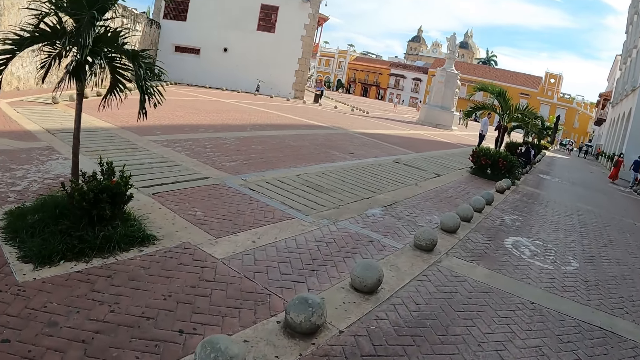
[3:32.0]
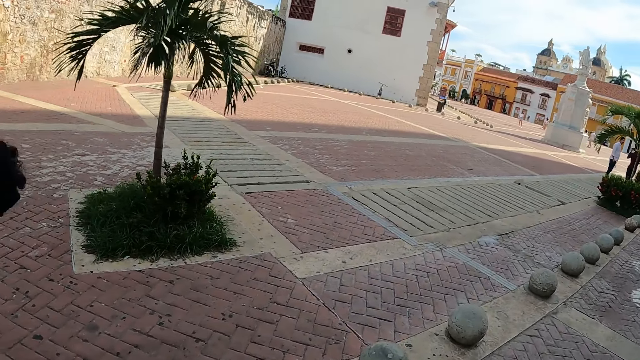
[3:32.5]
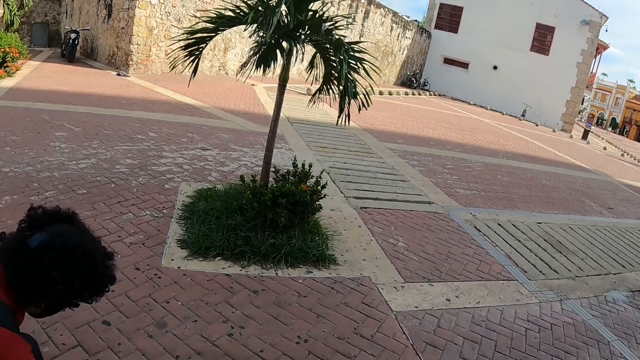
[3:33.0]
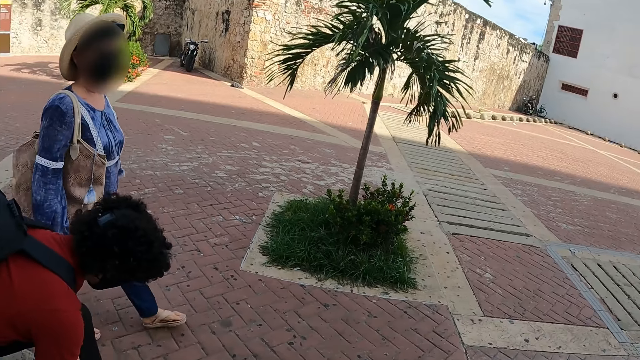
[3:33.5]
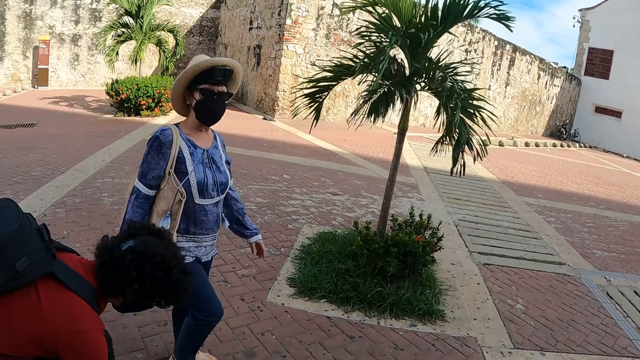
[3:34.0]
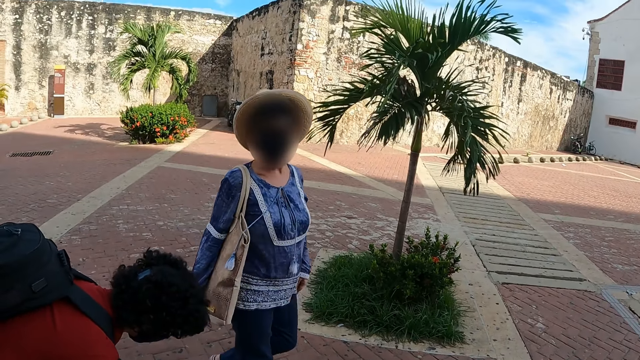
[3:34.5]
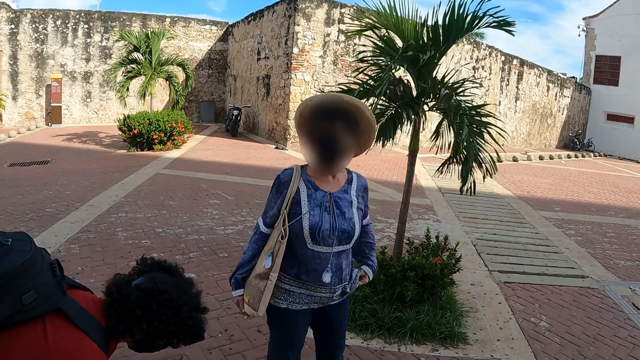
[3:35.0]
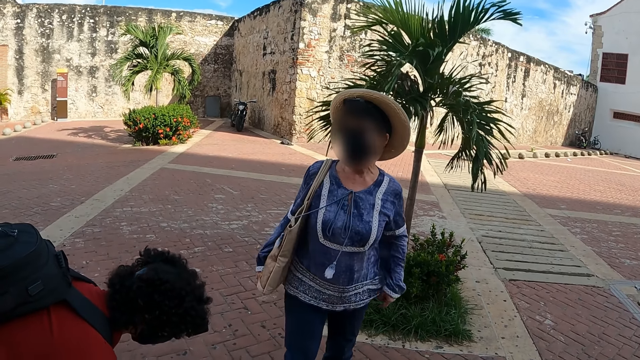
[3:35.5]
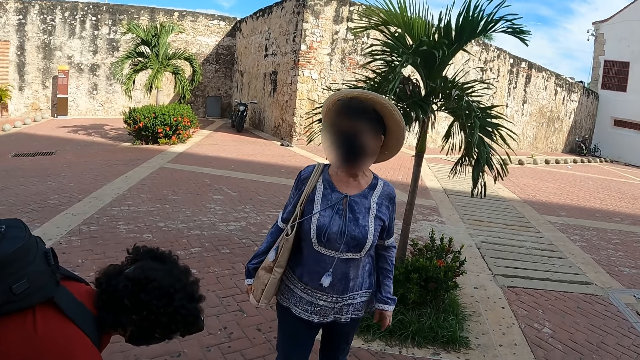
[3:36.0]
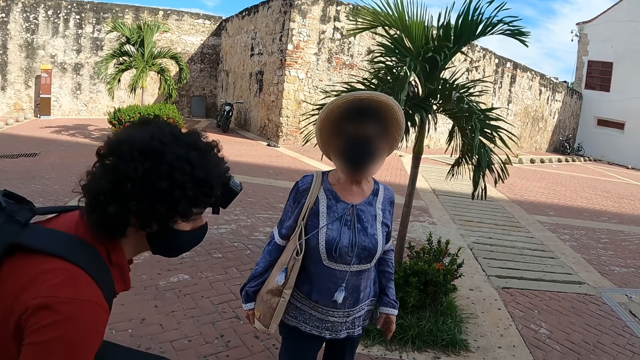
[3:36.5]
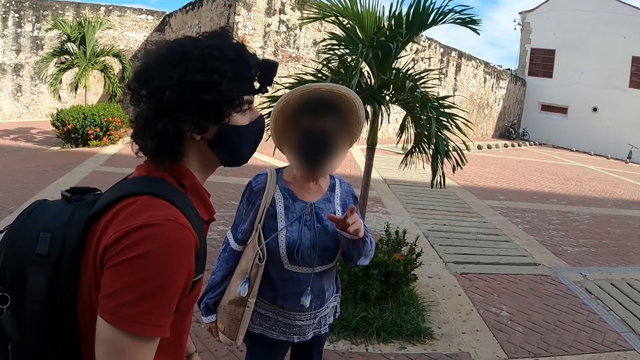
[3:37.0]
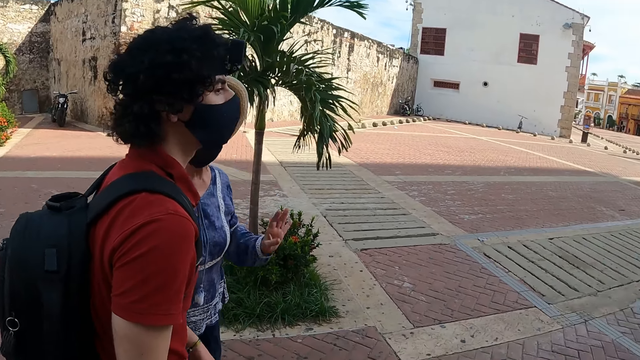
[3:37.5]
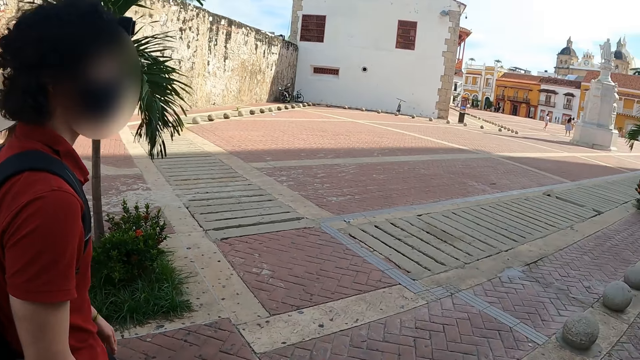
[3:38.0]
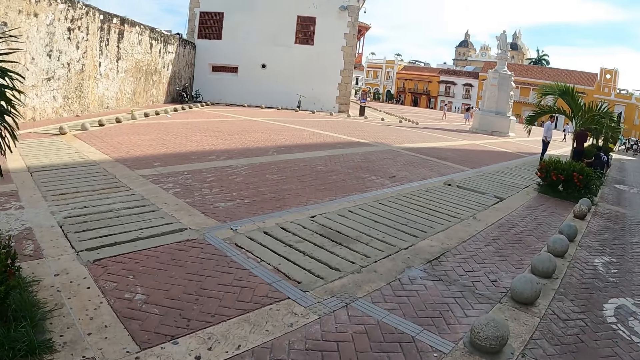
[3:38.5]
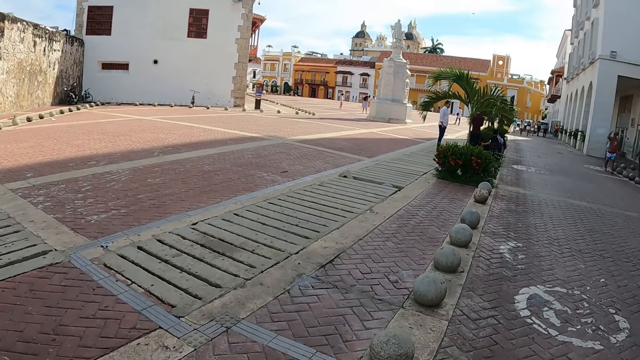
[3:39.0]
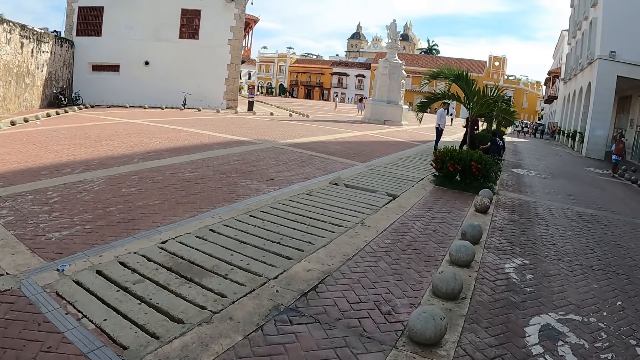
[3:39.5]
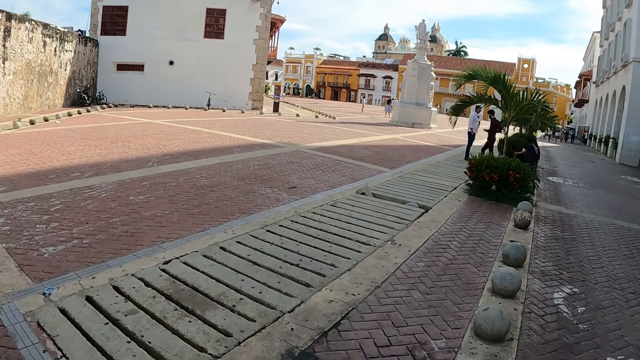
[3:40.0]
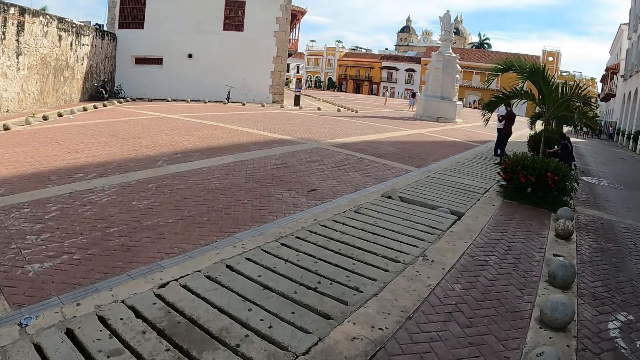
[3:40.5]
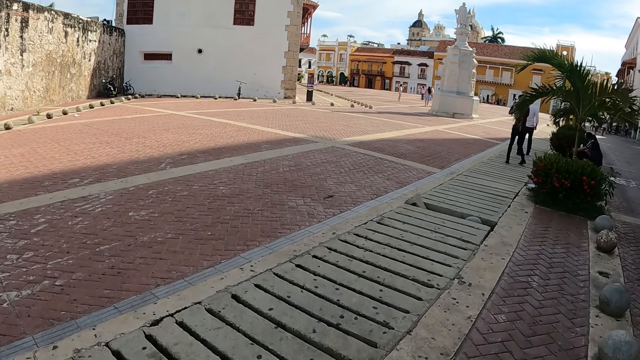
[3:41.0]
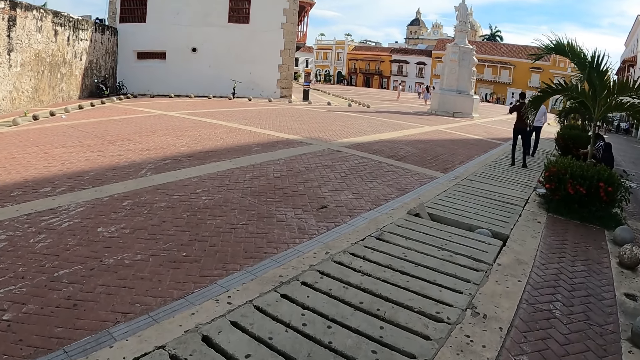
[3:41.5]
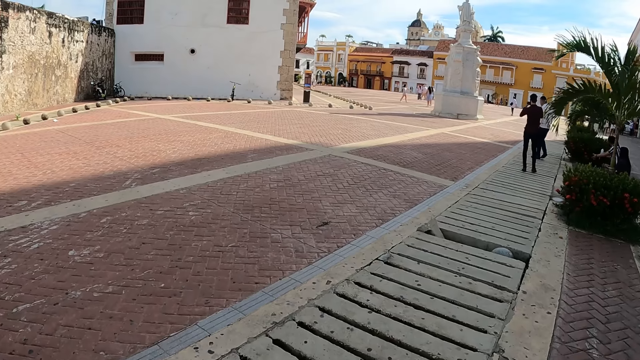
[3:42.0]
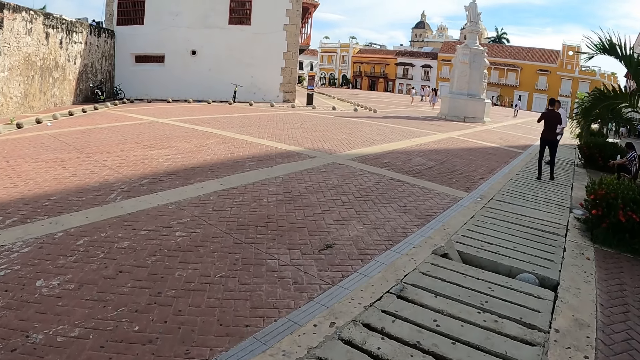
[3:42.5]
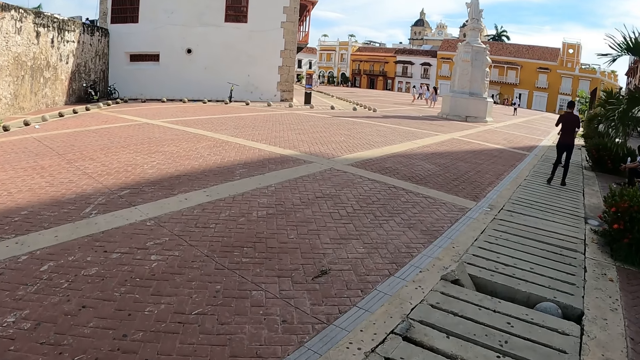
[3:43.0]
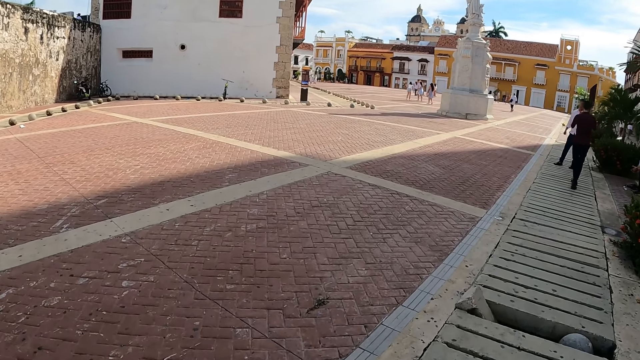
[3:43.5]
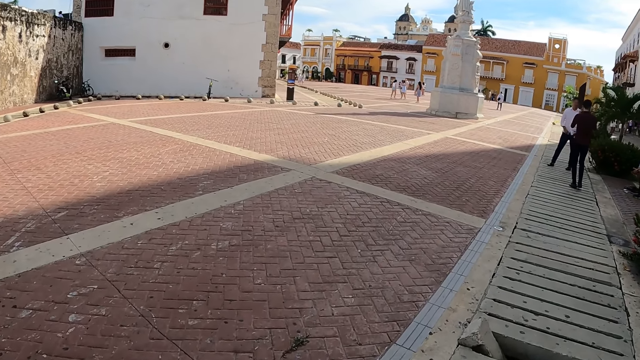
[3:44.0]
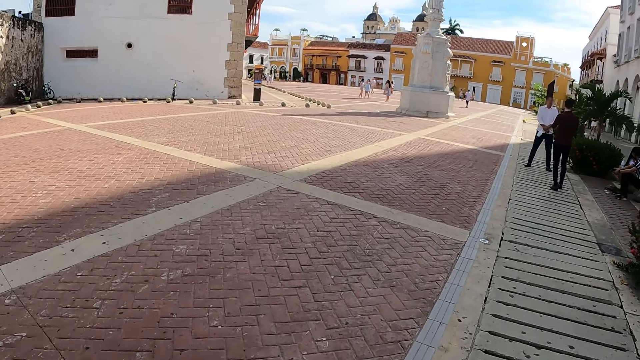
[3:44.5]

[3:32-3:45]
The camera wearer looks around. They walk.

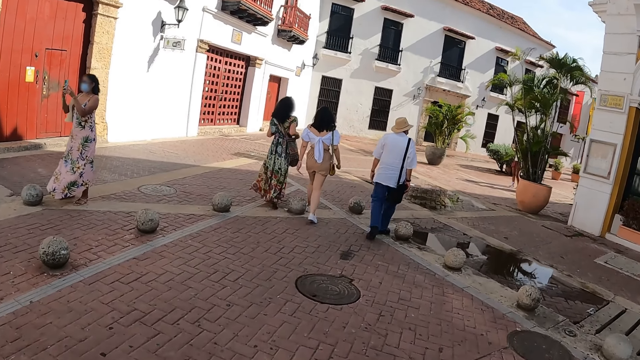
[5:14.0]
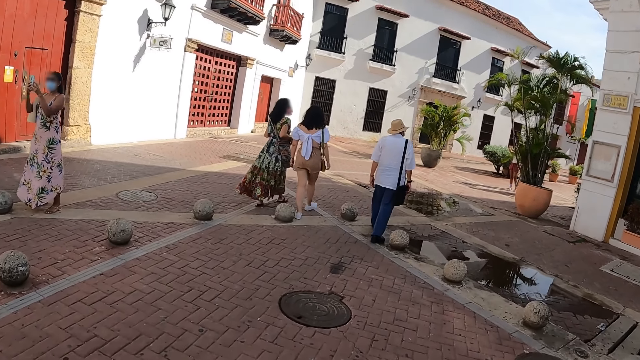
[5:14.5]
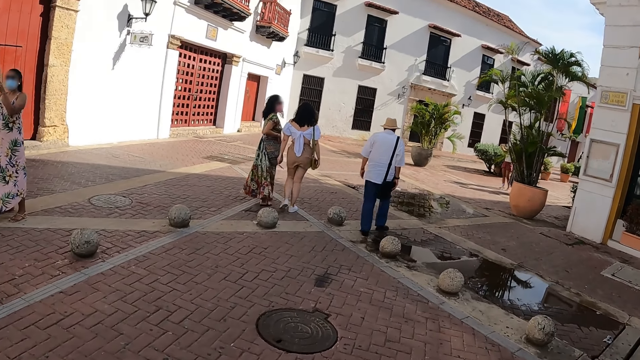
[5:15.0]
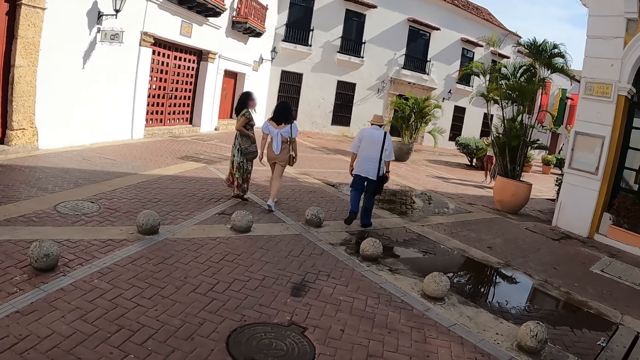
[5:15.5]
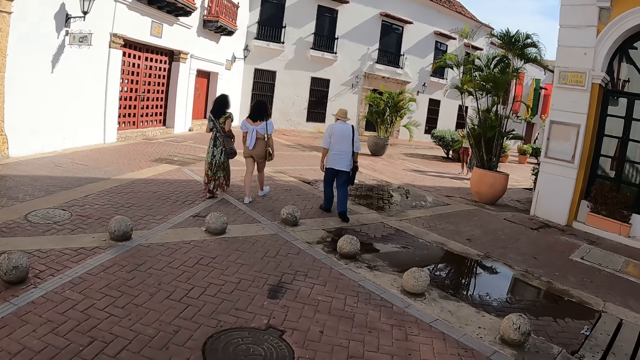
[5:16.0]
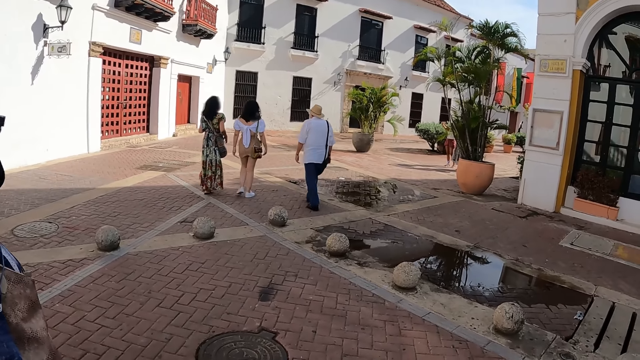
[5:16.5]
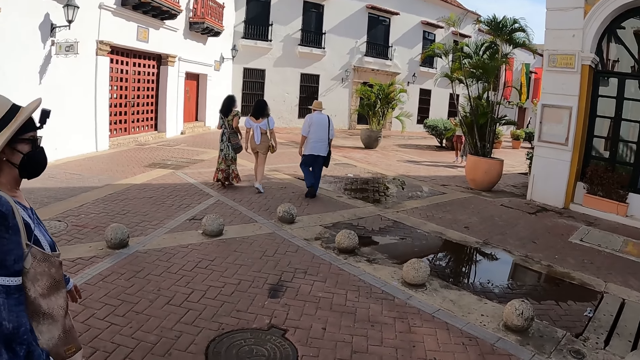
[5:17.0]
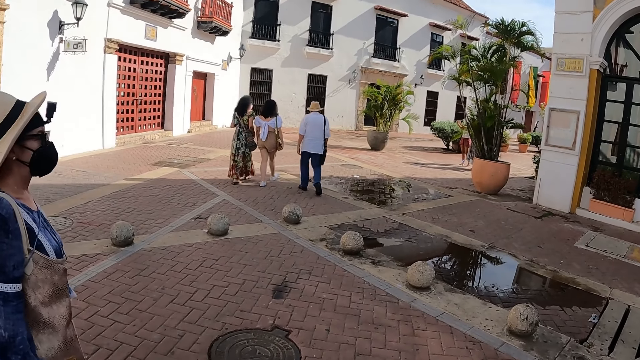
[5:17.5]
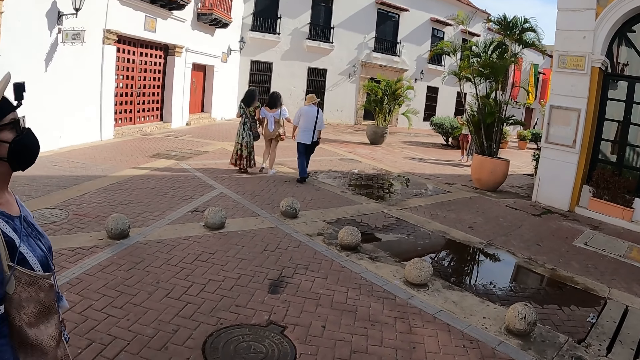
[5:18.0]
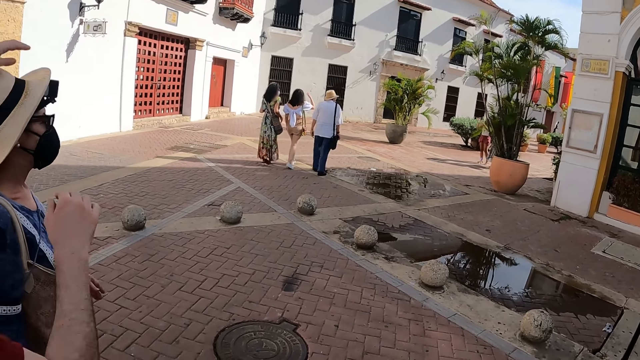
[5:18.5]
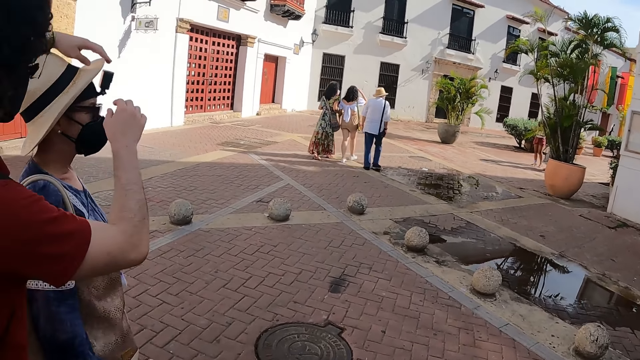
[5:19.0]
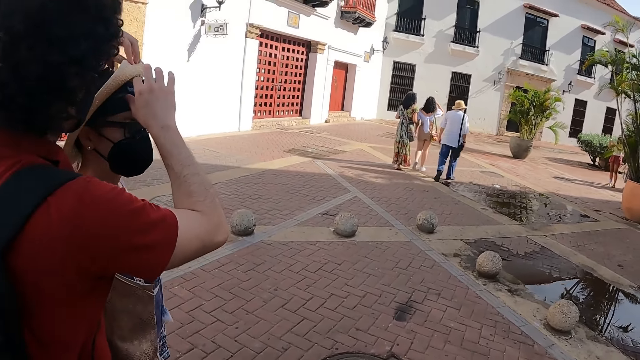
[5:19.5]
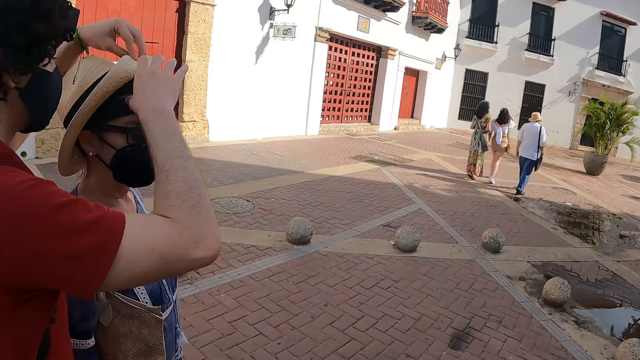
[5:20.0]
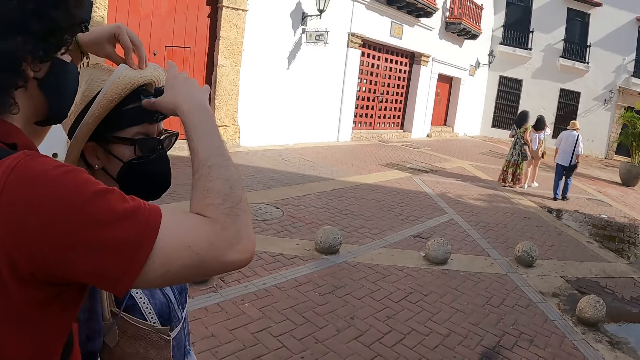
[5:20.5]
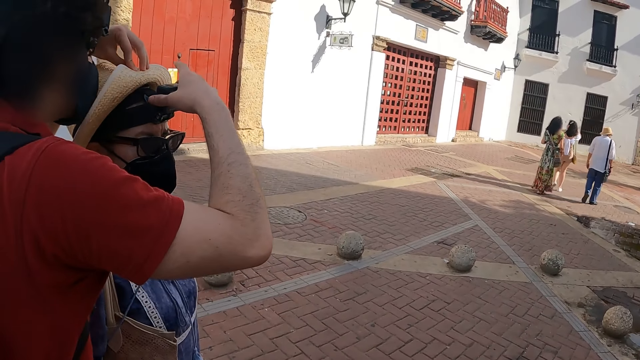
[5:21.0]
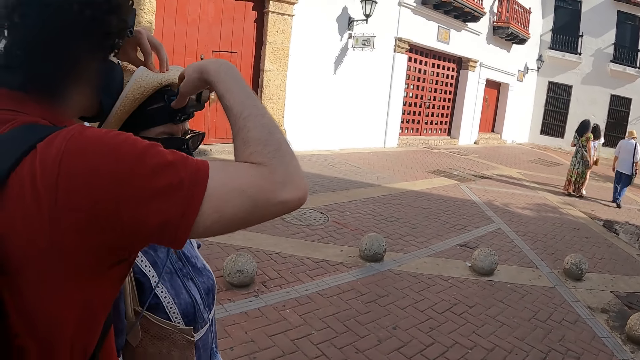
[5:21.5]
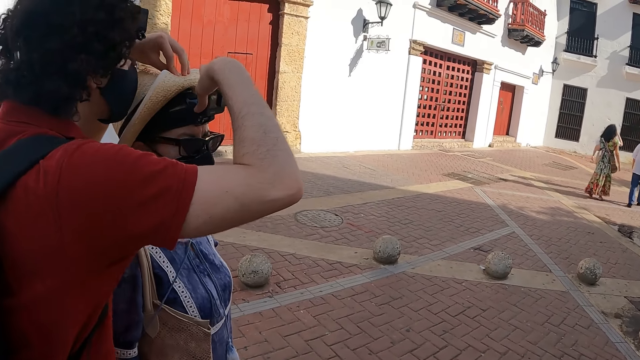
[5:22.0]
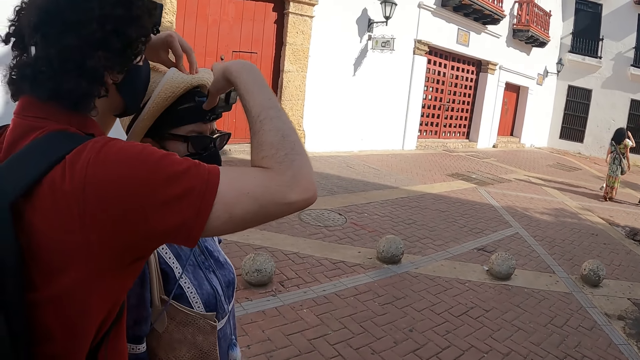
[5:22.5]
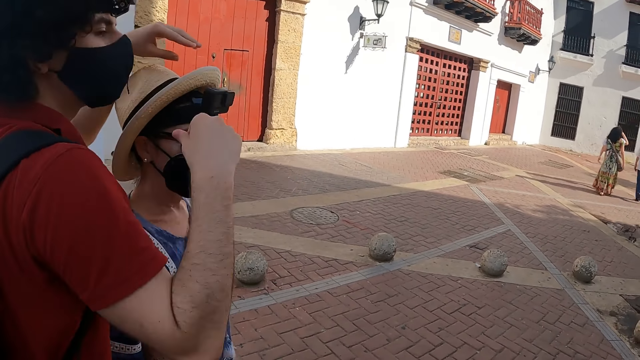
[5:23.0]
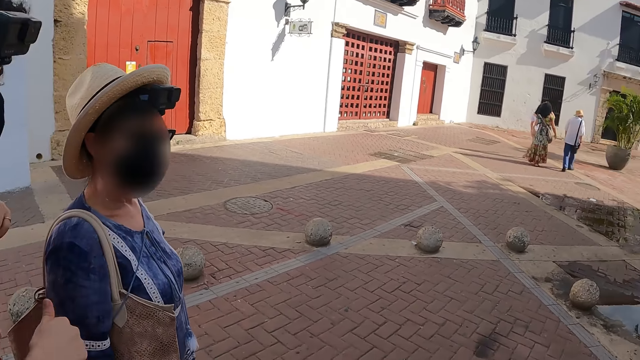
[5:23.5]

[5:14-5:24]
The camera wearer stops walking. They look around. A man adjusts a woman's head gear. The man touches the hat of the person next to him. The camera wearer looks at the people next to him. The man fixes the camera and gives a thumbs up.
